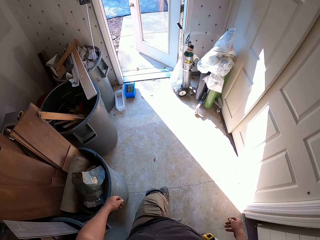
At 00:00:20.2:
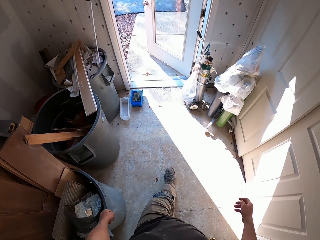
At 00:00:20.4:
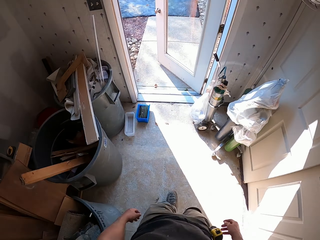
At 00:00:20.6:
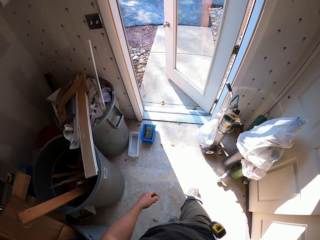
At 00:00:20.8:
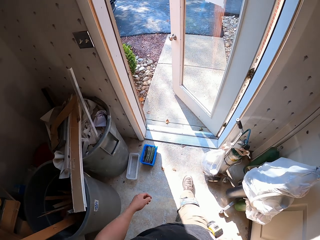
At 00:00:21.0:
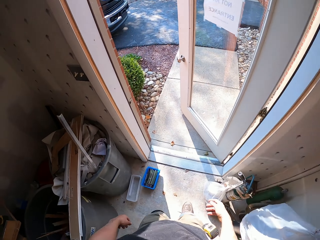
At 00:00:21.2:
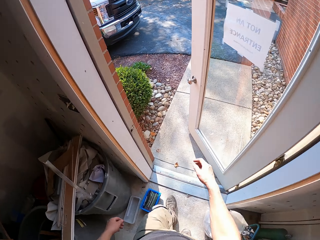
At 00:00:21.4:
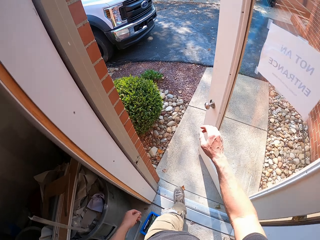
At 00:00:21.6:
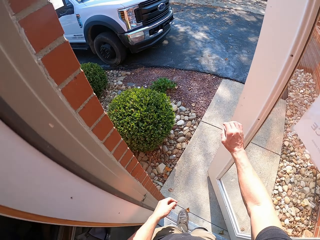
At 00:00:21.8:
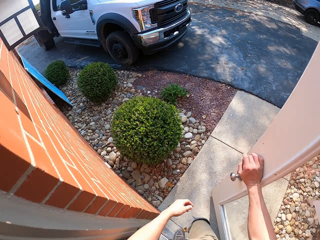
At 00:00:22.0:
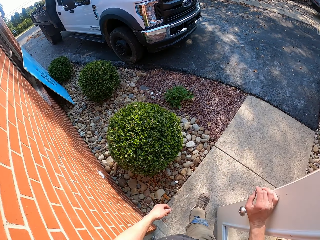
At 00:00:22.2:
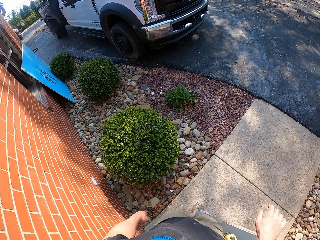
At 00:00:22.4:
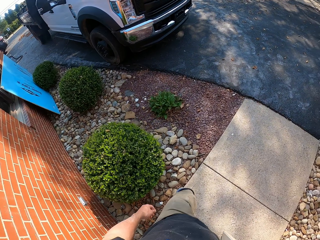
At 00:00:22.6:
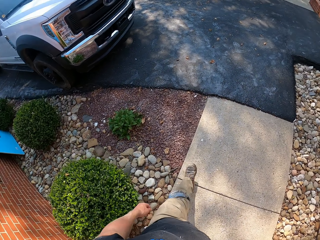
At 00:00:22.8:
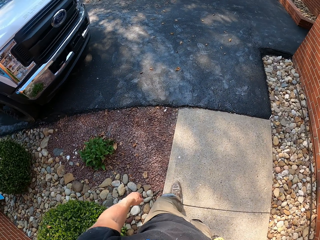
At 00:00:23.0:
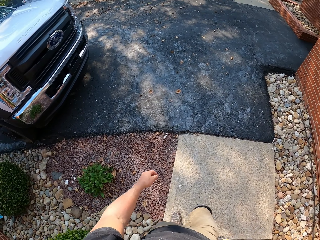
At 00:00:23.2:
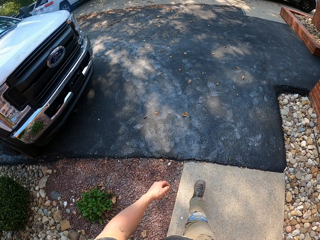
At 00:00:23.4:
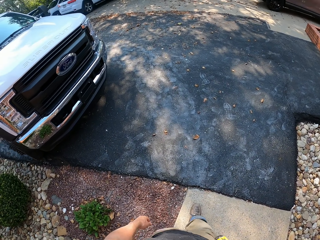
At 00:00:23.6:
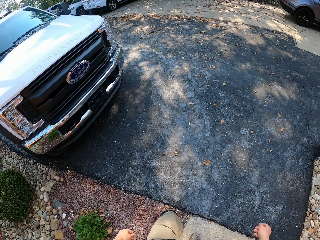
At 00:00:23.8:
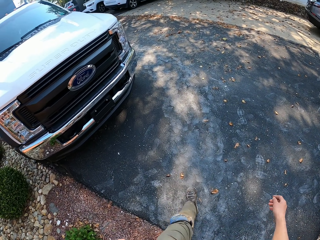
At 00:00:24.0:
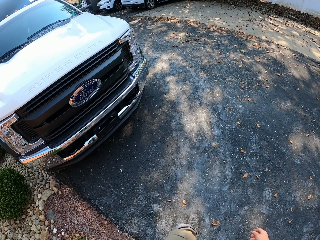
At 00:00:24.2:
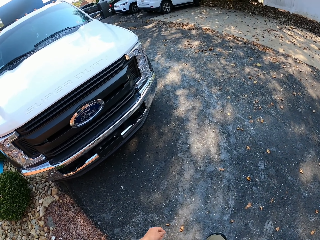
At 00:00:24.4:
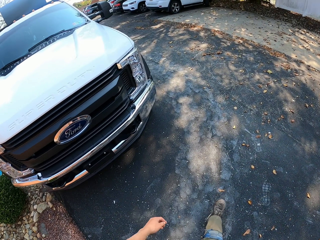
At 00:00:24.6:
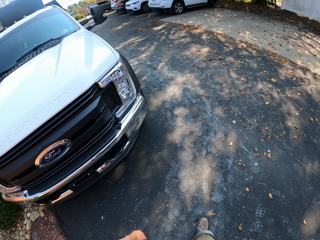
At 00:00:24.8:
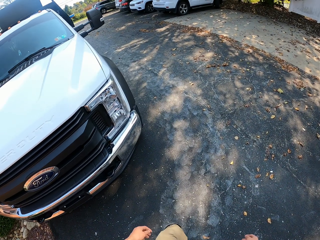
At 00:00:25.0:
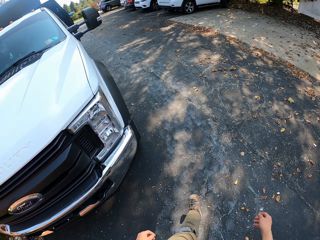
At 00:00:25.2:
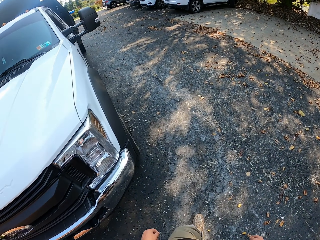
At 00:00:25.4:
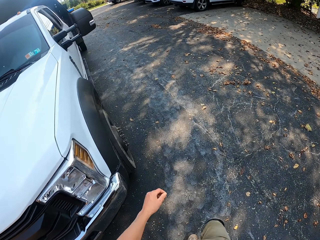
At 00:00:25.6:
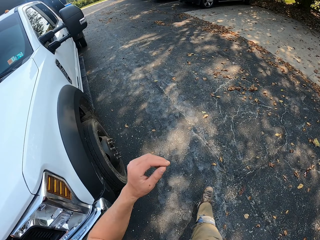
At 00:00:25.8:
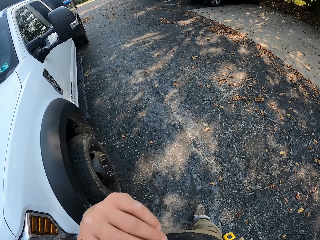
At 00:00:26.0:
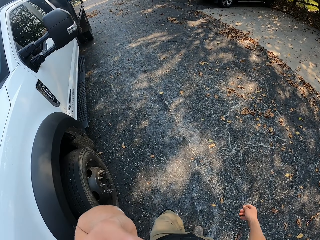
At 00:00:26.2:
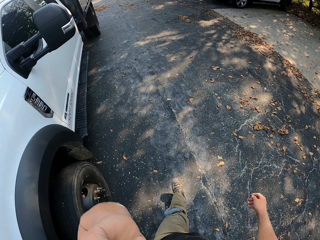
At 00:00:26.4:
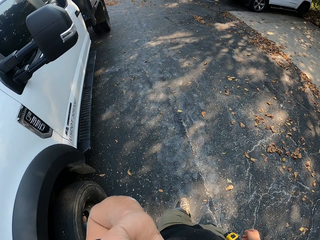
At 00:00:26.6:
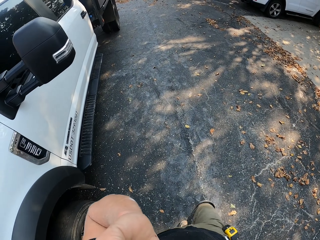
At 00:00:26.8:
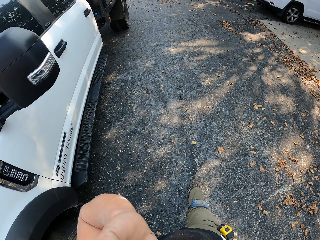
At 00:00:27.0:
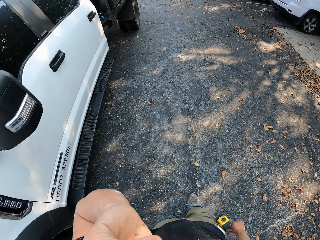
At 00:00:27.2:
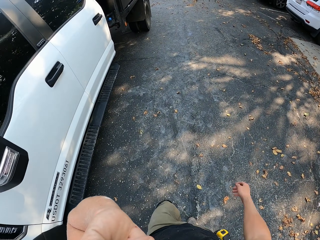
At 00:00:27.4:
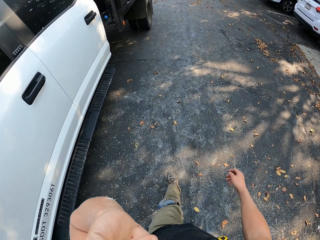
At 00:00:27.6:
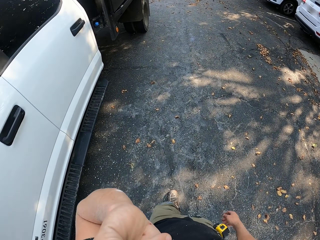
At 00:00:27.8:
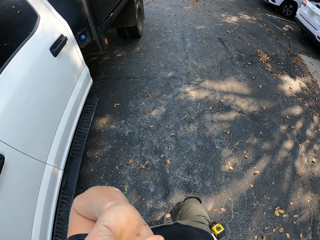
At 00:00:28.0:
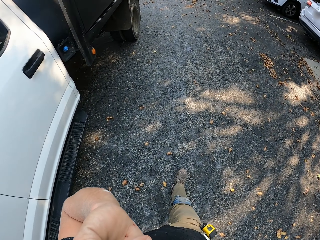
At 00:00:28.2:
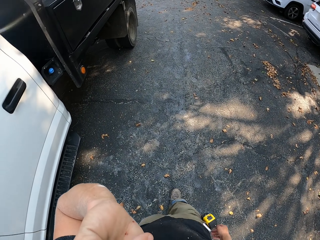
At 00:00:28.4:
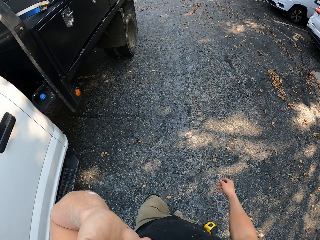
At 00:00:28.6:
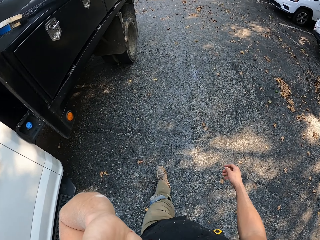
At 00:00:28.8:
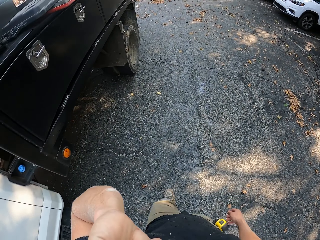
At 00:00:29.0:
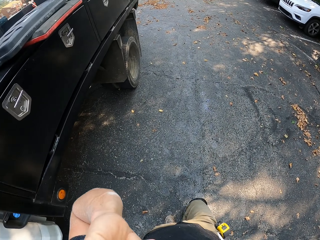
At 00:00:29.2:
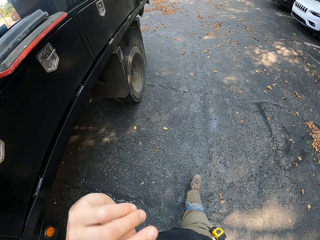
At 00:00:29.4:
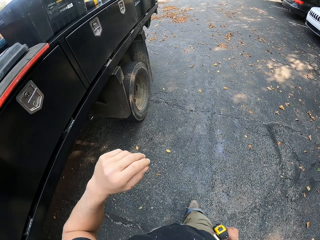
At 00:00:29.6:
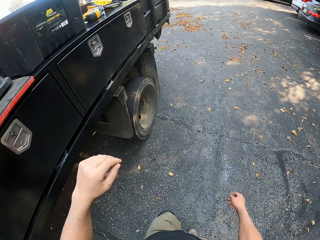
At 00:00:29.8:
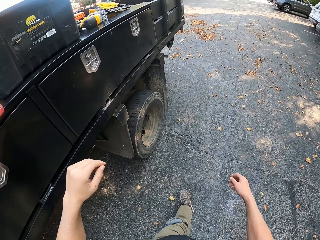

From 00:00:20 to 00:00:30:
The camera wearer walks out of the house. They push the door.

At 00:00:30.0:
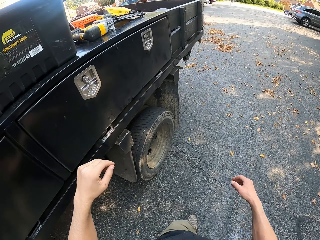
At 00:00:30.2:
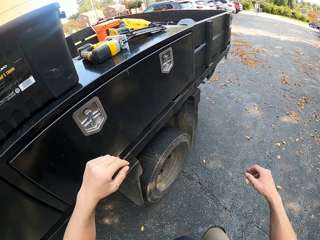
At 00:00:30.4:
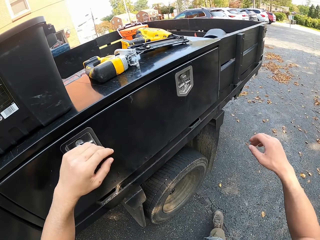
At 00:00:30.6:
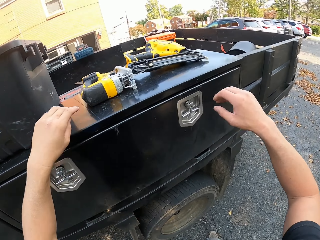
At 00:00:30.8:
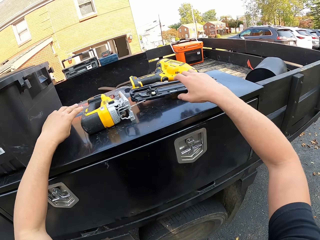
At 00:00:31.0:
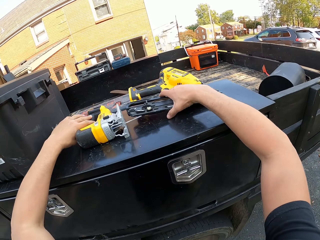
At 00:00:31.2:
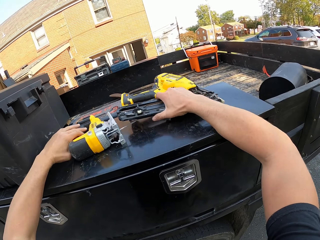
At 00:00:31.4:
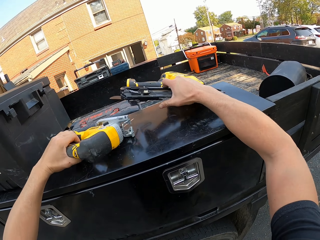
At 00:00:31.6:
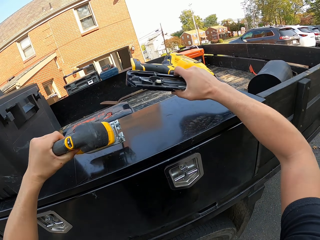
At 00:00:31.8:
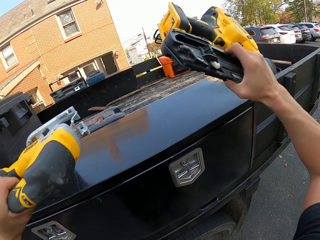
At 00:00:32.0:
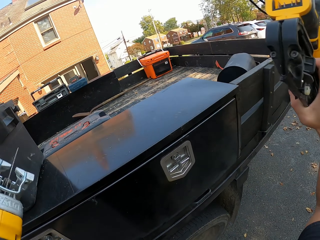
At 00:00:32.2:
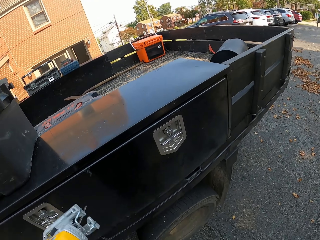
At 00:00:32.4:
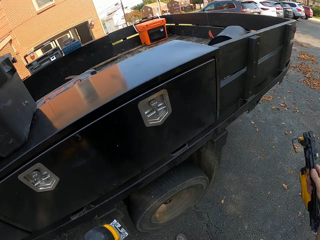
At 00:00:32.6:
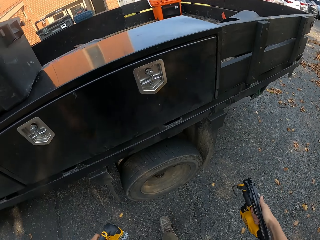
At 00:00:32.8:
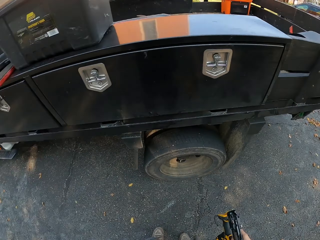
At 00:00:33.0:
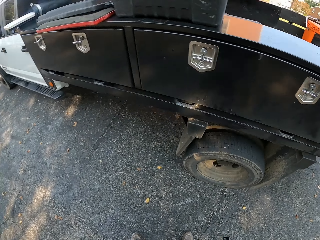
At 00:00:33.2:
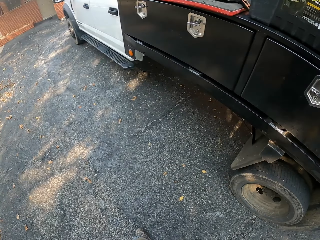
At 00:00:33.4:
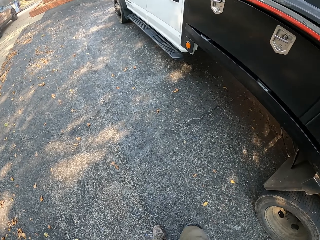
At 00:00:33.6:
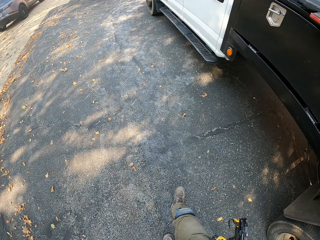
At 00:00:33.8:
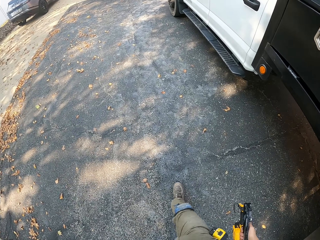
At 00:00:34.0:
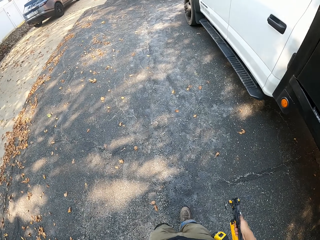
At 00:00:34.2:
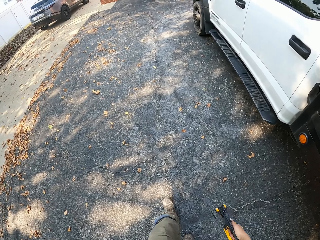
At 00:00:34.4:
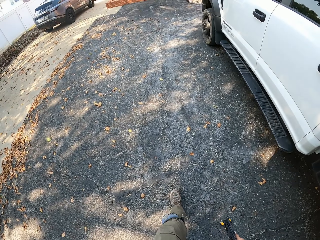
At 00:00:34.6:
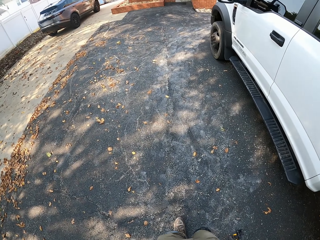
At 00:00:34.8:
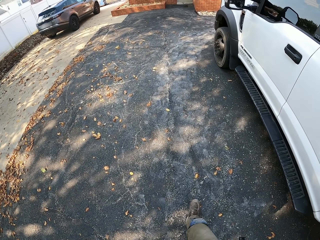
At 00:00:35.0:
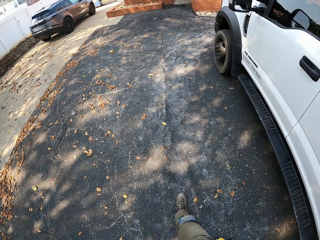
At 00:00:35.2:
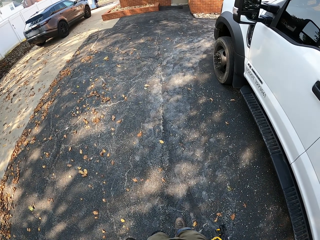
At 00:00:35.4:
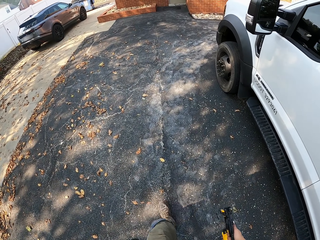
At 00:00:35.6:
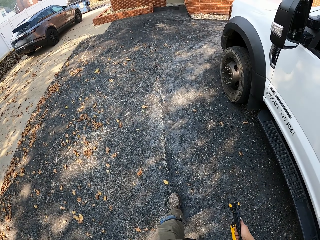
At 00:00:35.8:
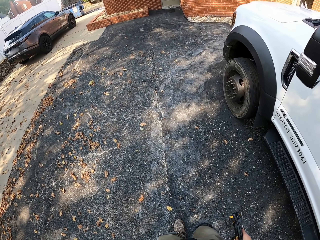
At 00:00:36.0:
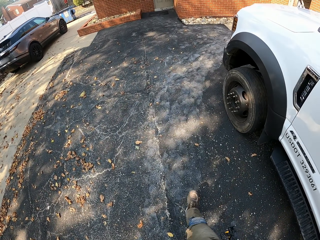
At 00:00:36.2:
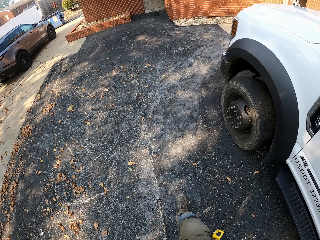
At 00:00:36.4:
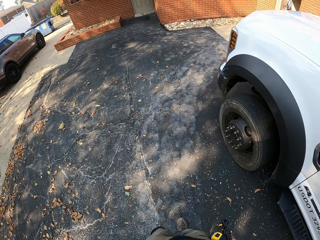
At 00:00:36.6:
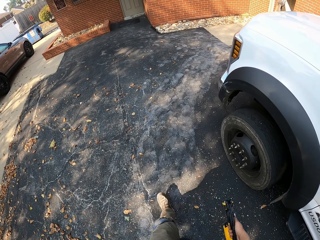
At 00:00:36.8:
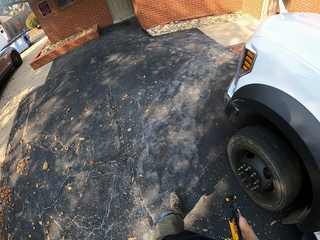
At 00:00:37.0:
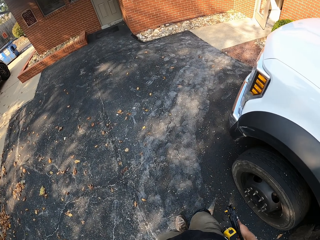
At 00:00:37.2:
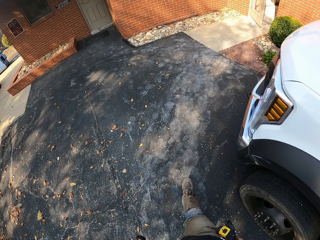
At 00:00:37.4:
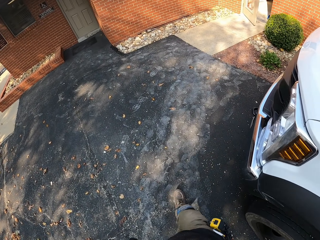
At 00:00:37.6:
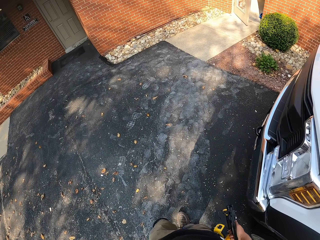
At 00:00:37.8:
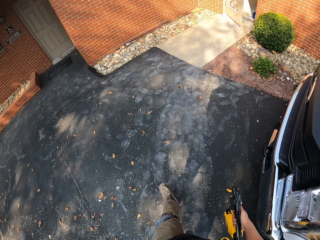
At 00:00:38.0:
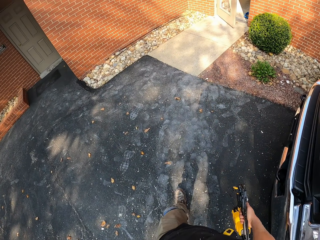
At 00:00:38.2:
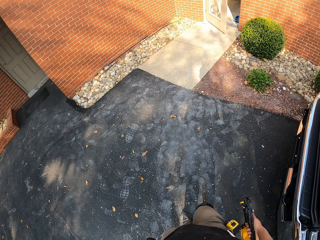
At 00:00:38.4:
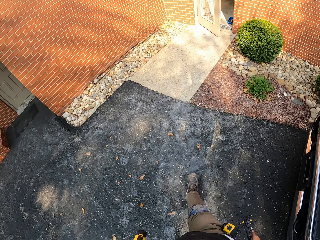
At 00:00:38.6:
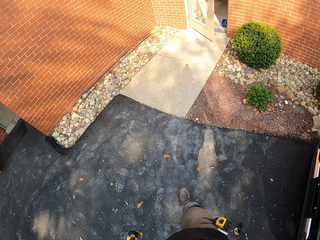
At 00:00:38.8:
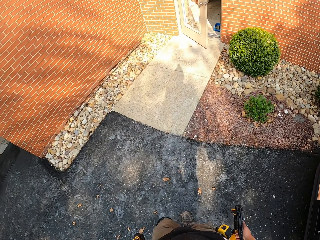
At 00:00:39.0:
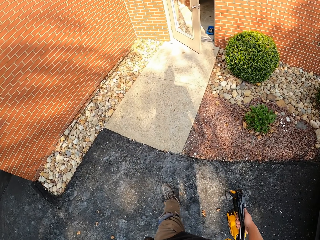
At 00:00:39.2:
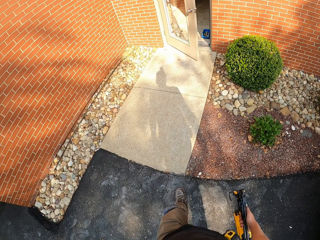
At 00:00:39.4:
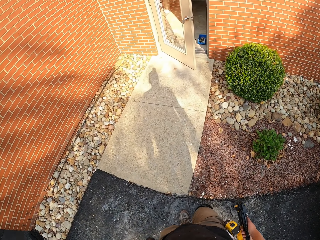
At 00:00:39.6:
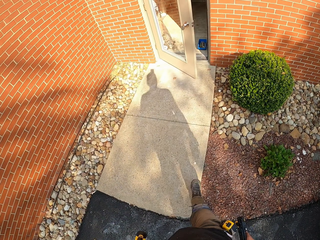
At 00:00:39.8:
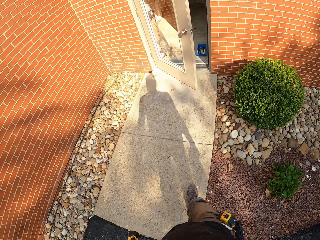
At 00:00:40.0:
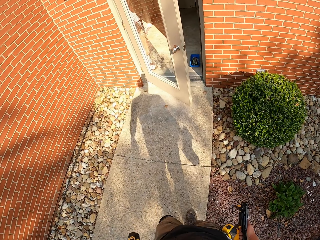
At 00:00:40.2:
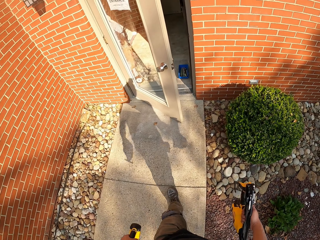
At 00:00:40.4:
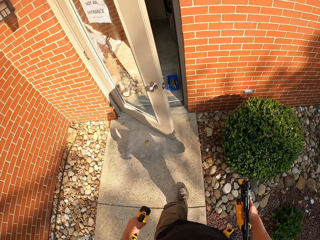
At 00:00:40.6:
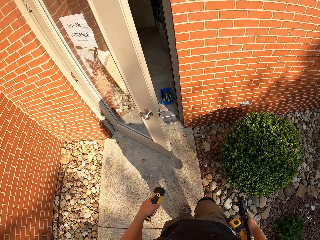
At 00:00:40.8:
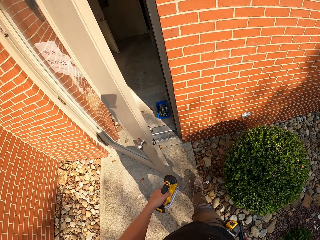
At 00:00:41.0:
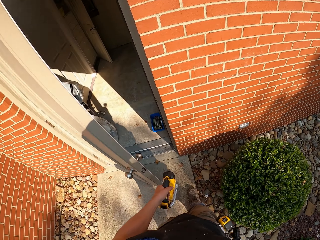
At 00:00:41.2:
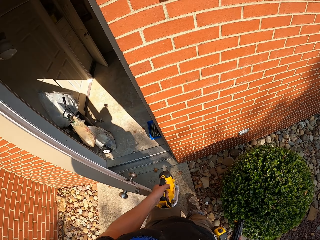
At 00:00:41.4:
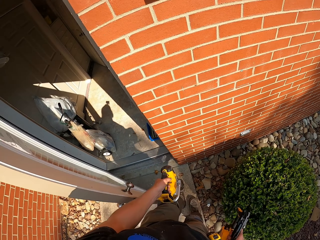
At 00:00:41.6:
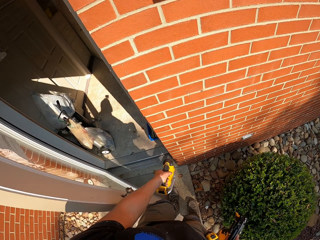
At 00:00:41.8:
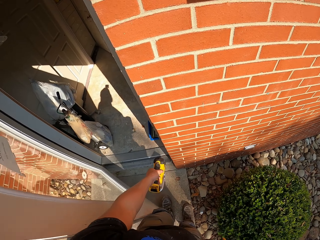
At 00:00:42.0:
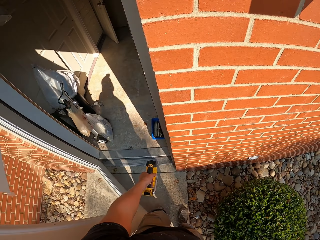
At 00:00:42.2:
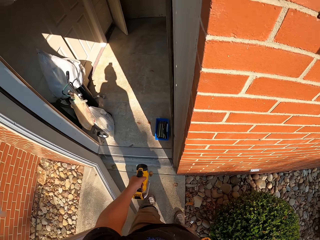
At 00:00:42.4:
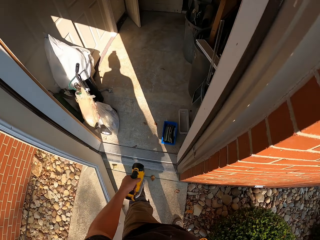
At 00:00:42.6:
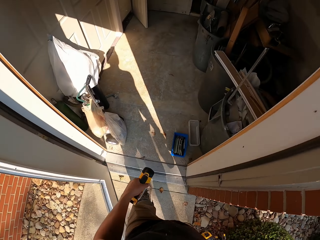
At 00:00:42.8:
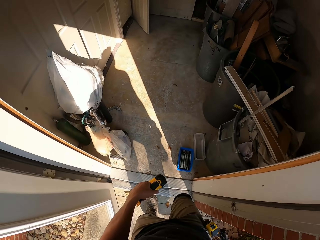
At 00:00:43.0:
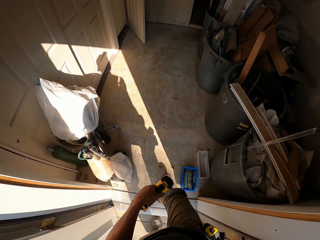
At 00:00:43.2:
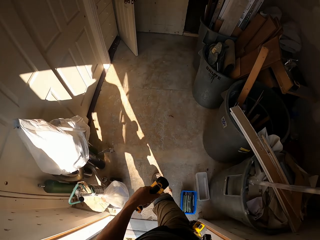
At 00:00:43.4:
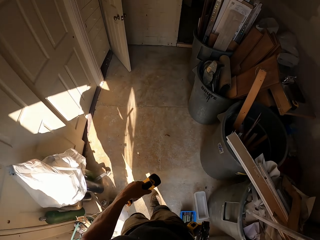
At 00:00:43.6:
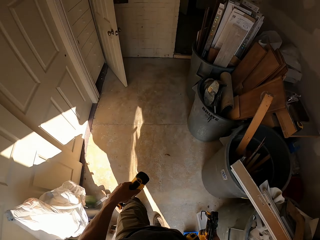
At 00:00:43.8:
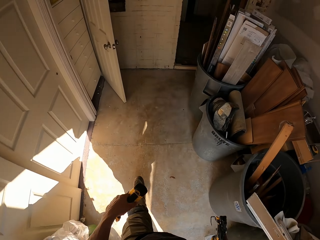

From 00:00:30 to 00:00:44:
The camera wearer picks up the jigsaw and something from the truck. He walks on the pavement. He widens the door with his leg. He opens the door.
